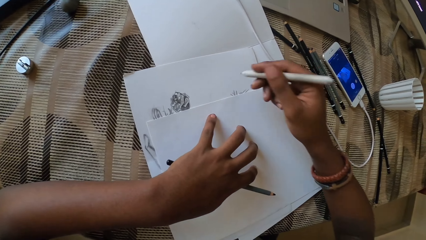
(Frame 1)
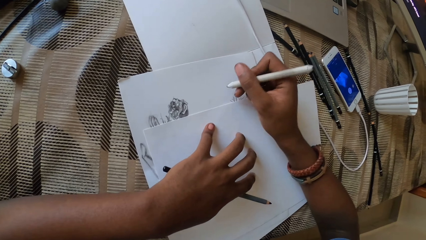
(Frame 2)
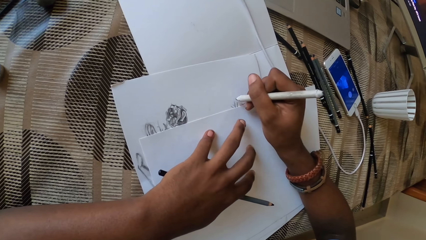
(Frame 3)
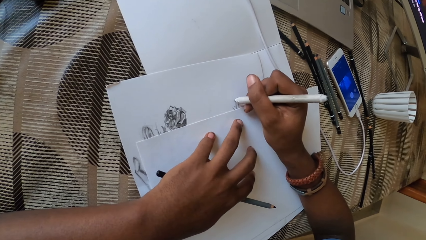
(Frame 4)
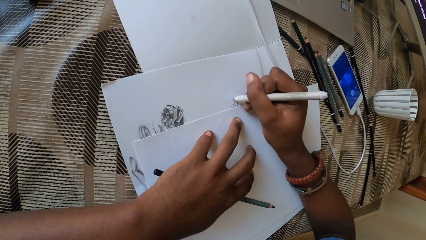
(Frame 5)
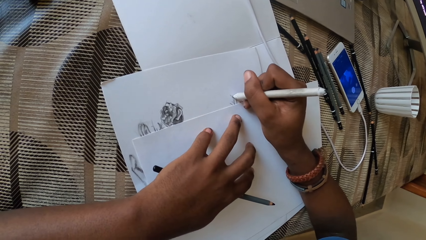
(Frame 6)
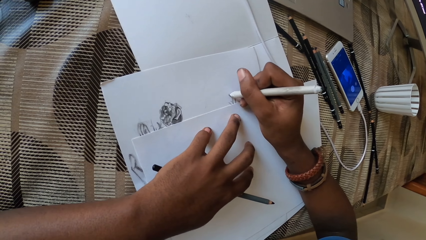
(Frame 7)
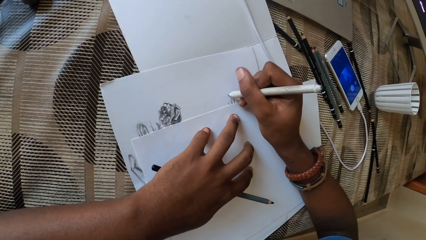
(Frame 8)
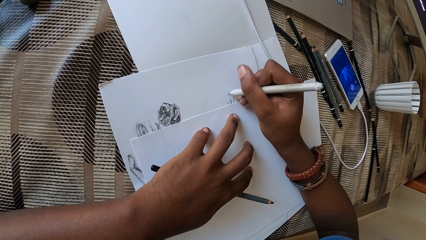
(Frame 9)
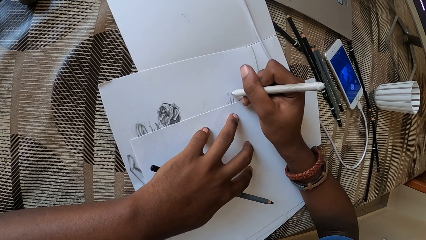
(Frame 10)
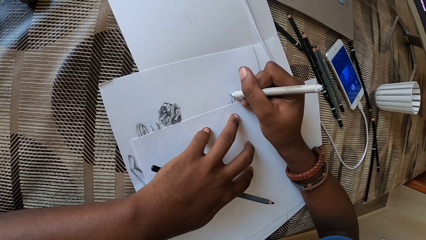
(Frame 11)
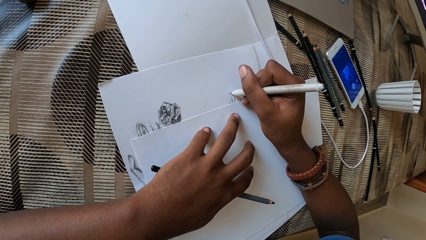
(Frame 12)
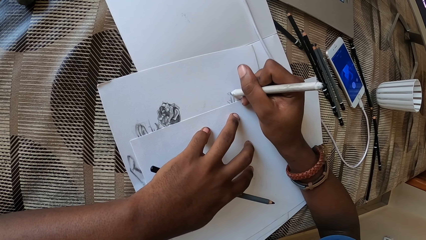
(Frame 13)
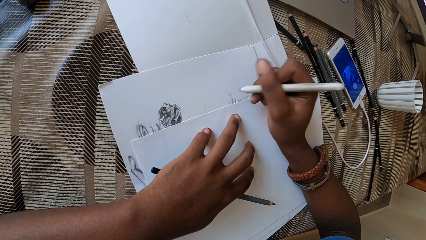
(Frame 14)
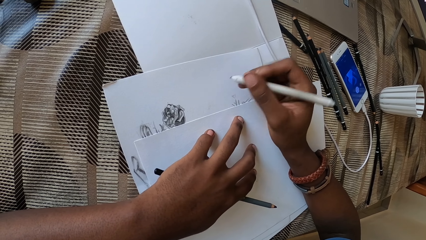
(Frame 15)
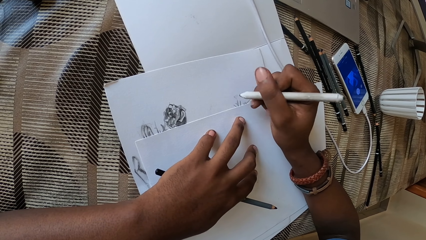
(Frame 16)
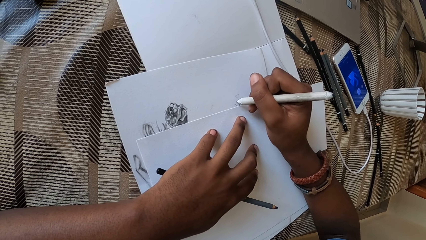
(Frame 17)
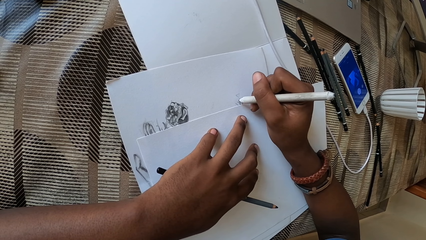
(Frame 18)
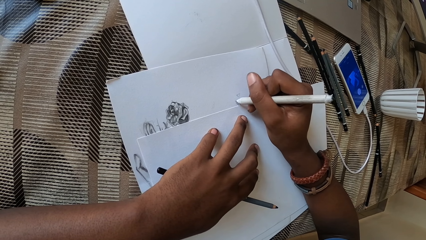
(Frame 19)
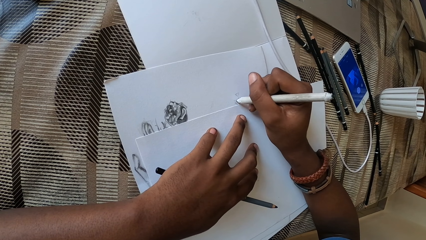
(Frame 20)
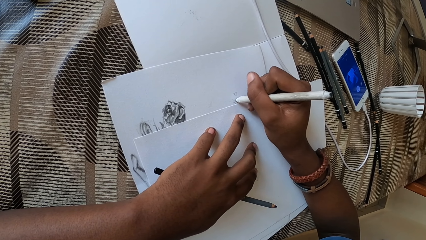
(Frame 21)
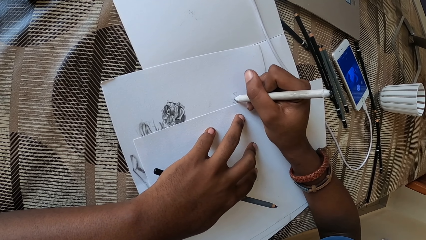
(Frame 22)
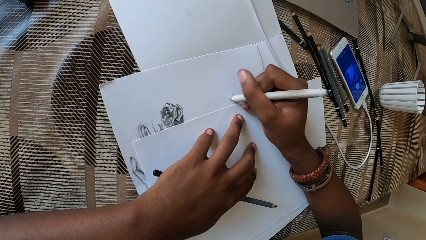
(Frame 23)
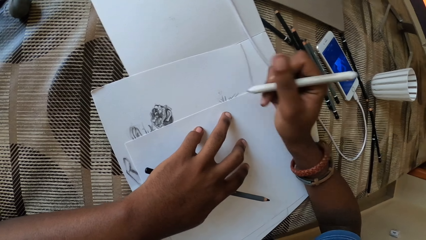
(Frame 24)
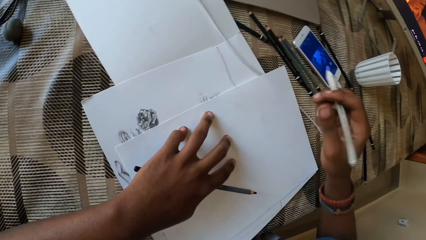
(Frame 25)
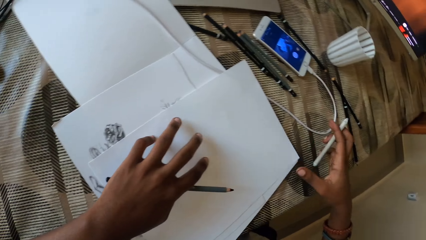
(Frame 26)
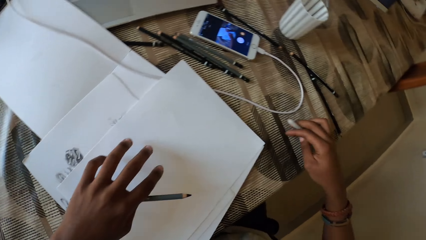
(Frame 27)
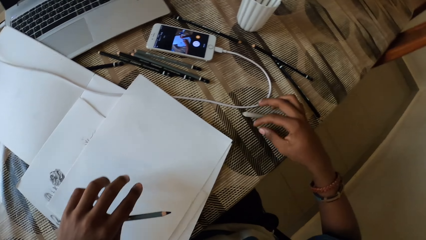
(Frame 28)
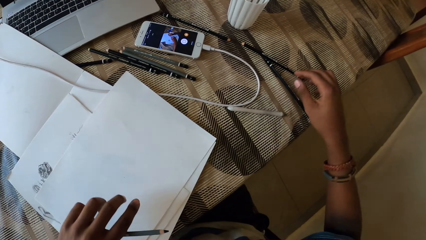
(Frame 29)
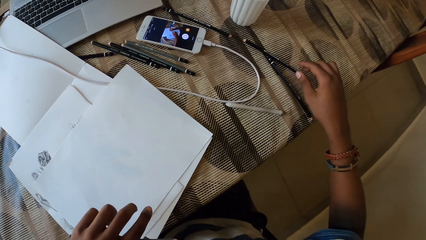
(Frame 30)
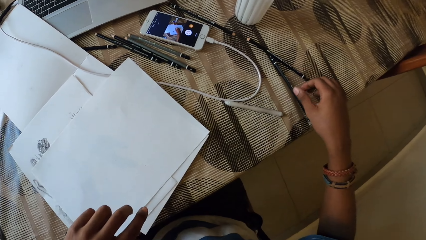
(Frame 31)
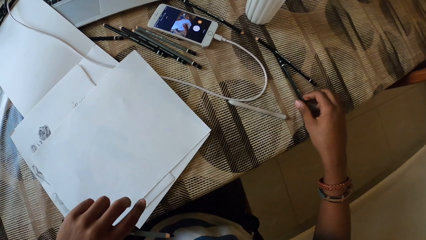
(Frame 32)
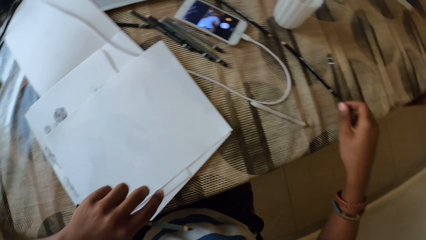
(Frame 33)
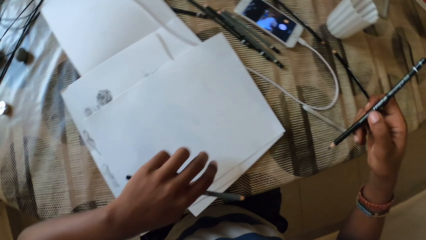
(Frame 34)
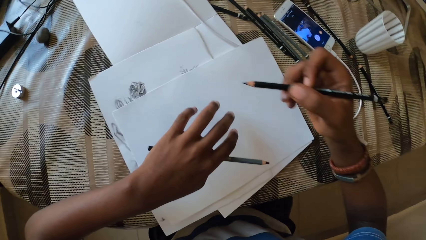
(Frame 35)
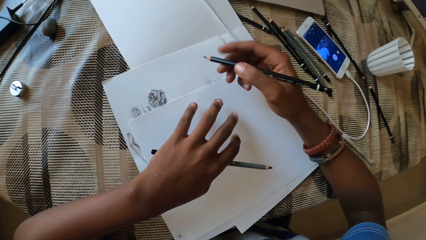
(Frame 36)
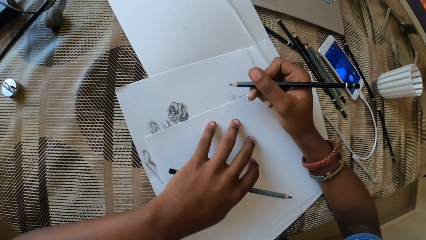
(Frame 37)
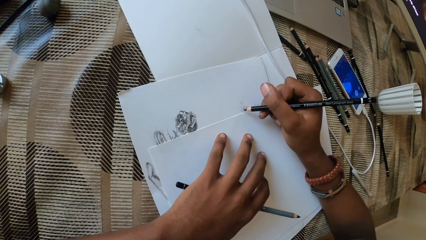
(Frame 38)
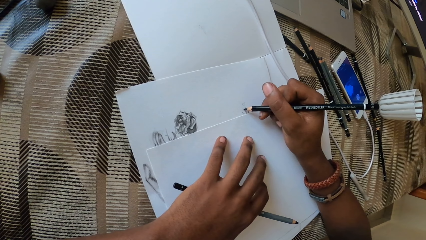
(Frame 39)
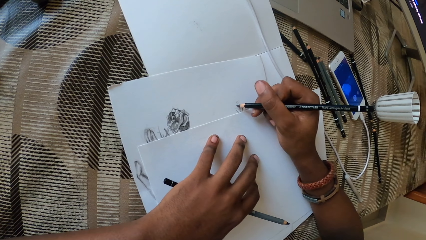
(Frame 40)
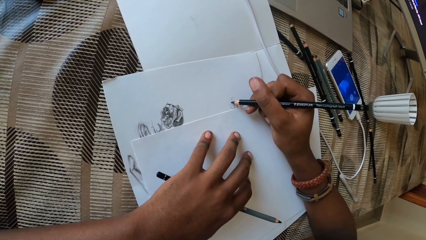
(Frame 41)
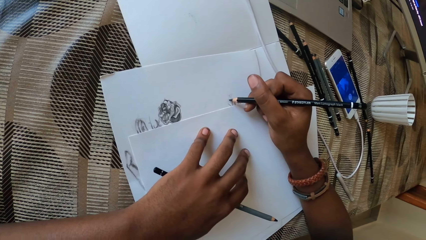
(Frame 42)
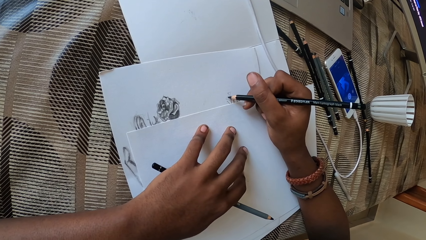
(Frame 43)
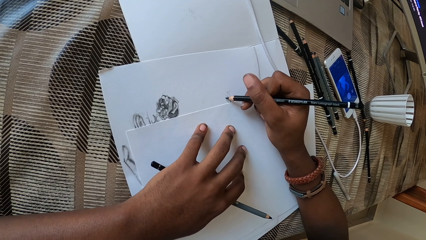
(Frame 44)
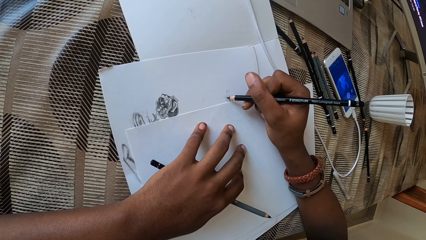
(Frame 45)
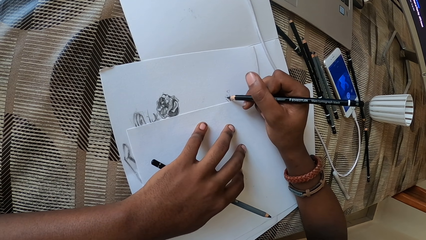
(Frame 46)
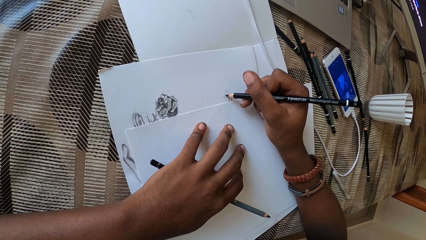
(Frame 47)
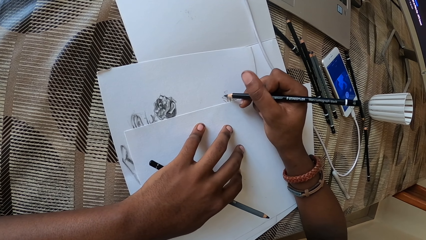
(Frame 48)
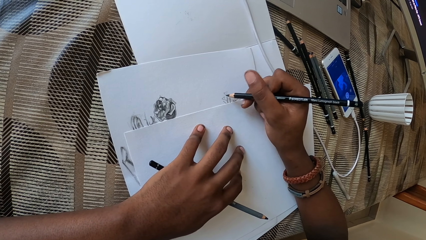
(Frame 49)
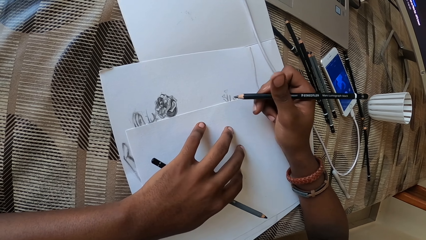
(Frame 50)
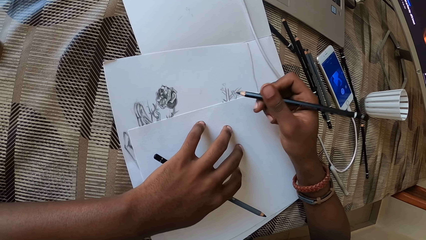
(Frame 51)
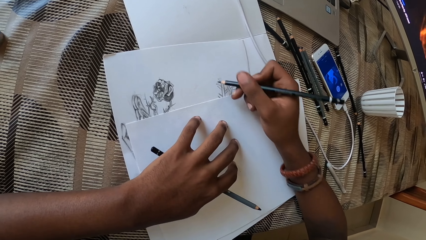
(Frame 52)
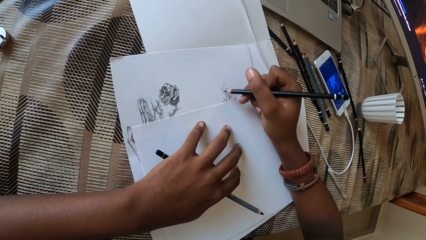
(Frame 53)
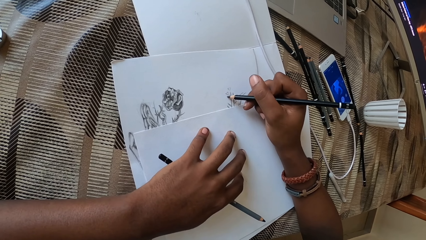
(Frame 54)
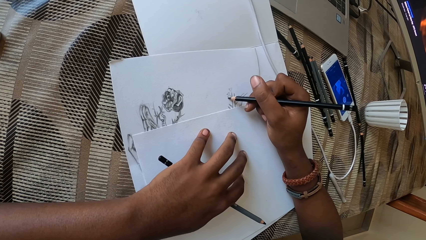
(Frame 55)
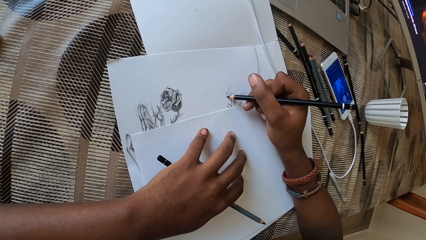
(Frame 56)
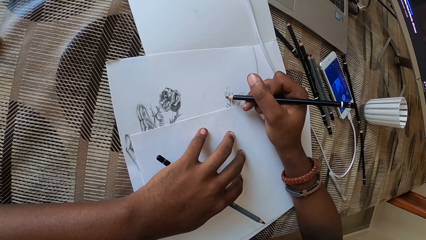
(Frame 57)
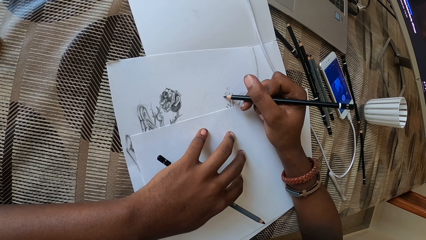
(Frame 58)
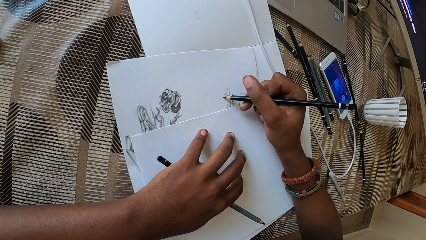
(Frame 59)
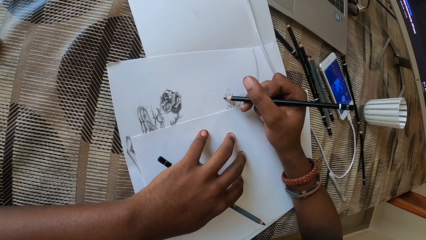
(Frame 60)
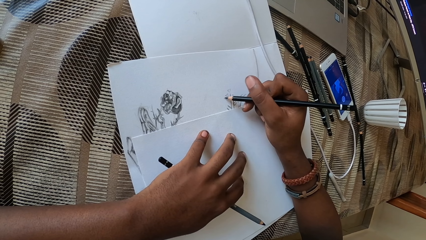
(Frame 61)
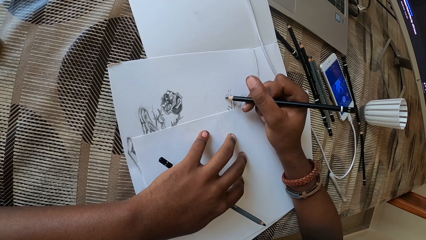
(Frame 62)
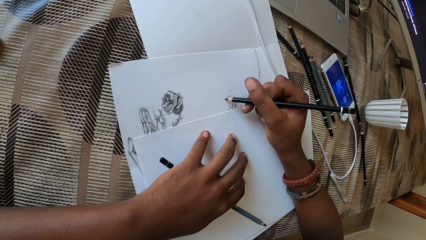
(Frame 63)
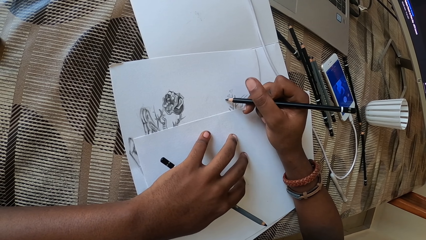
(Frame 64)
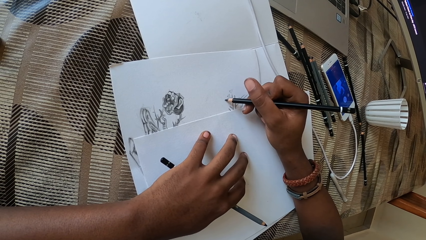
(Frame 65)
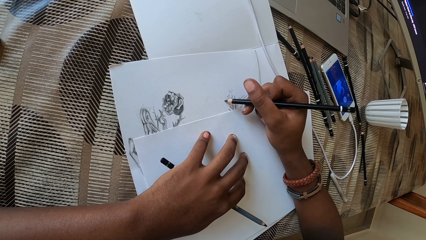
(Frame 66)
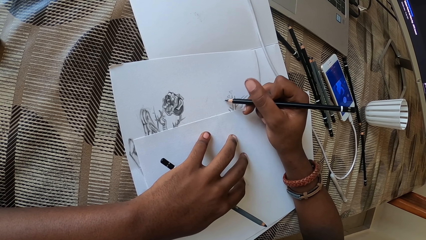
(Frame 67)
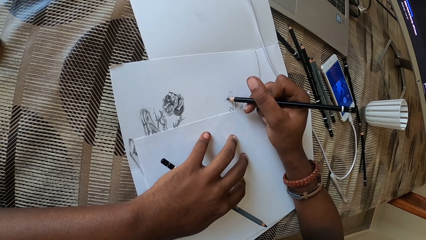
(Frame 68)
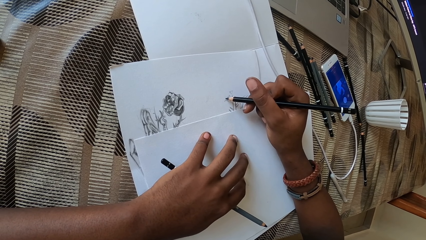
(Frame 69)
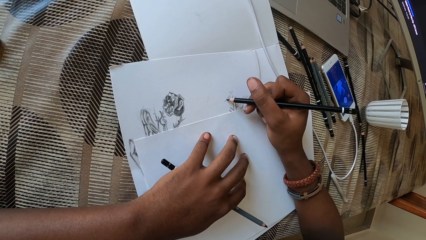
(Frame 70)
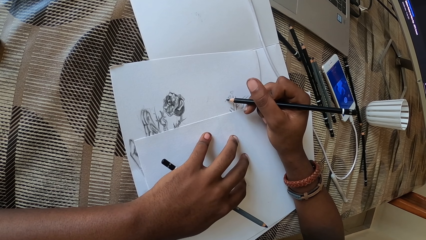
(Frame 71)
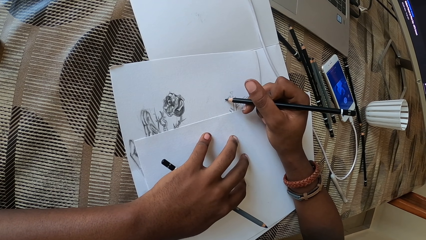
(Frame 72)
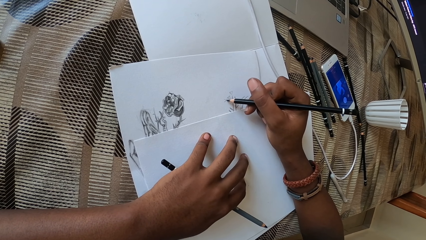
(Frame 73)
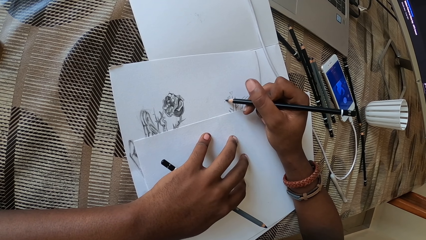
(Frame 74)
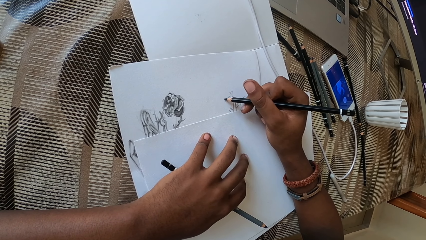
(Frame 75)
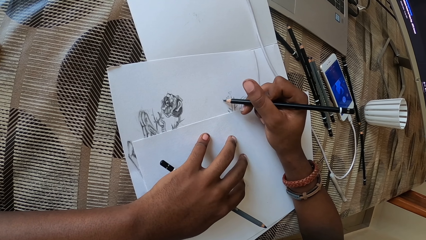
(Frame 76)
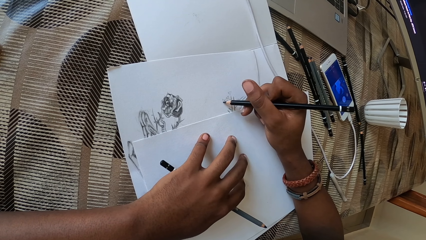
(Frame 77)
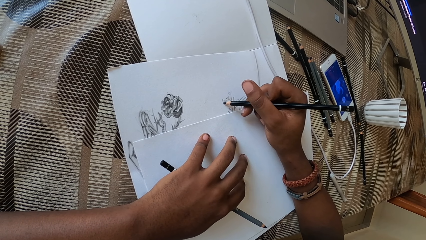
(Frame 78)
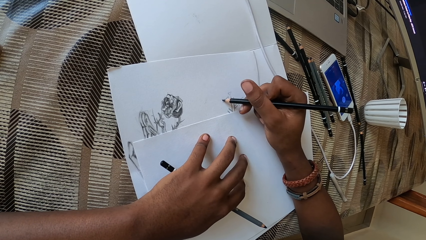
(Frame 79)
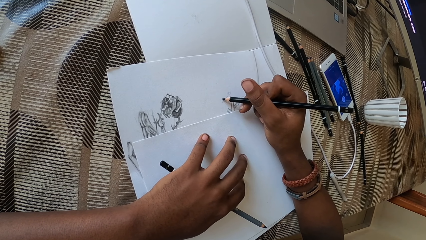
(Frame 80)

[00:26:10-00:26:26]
The camera wearer covers a drawing on a paper with a white paper. They draw on the paper with a pencil on the right hand. They drop a pen on a table. They pick up the pencil from the table. They draw on the paper with the pencil on the right hand.
